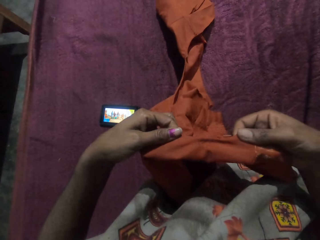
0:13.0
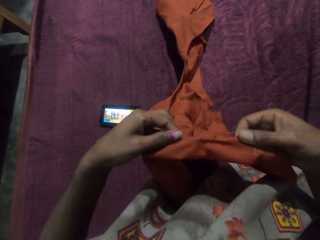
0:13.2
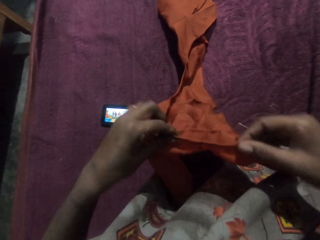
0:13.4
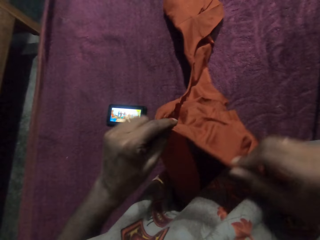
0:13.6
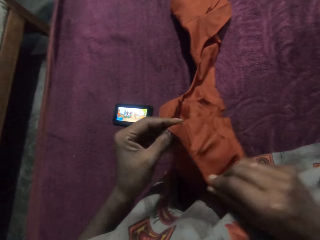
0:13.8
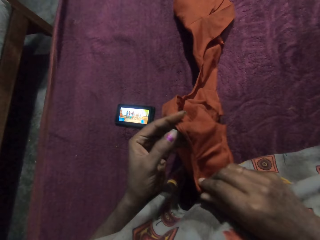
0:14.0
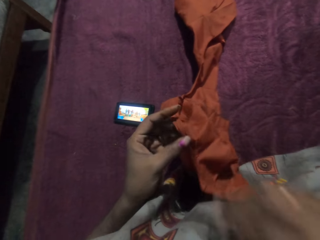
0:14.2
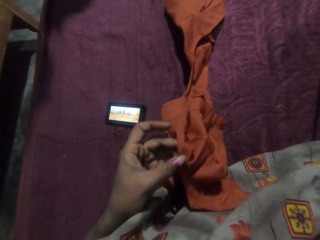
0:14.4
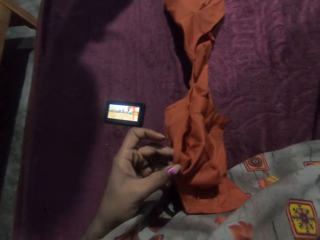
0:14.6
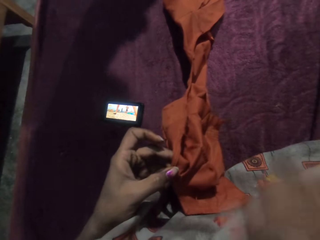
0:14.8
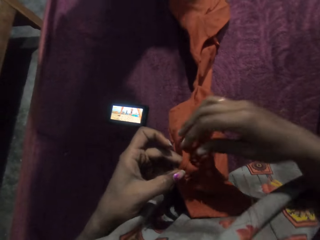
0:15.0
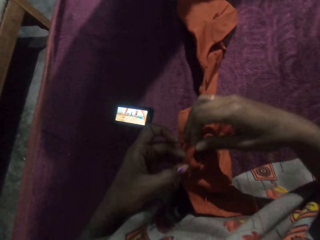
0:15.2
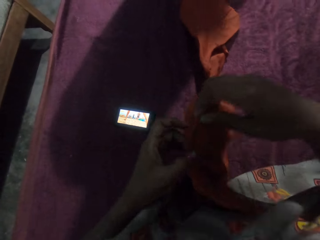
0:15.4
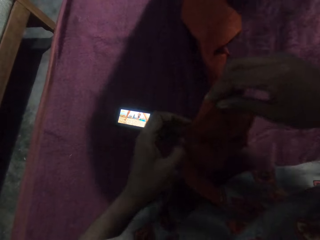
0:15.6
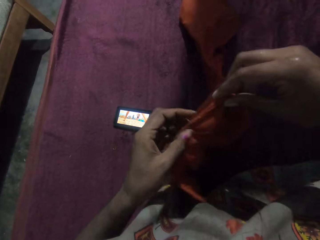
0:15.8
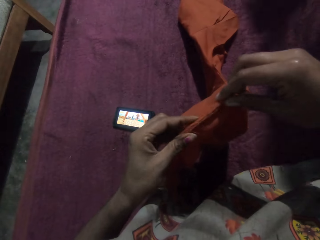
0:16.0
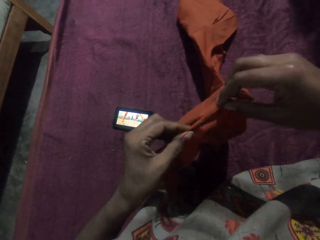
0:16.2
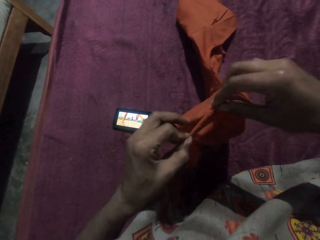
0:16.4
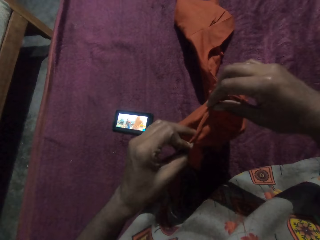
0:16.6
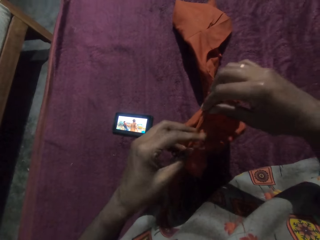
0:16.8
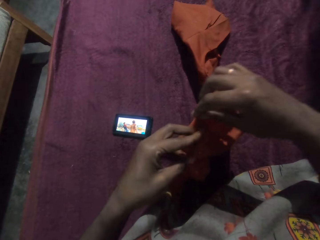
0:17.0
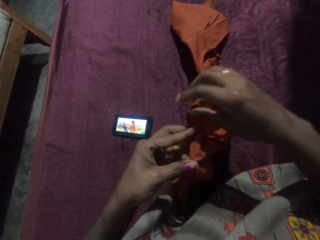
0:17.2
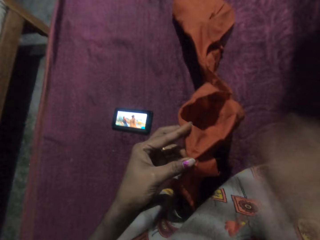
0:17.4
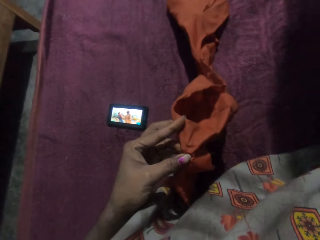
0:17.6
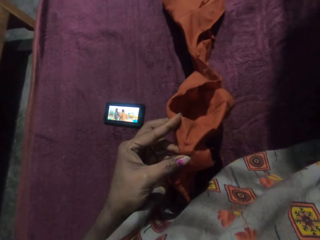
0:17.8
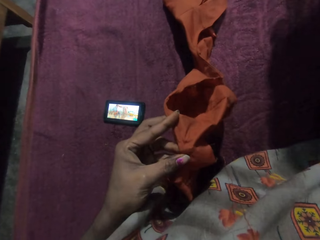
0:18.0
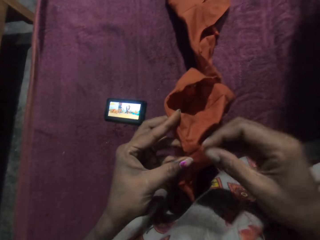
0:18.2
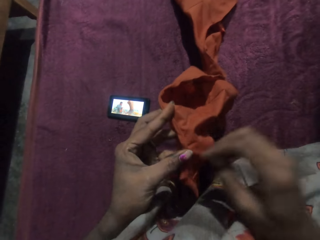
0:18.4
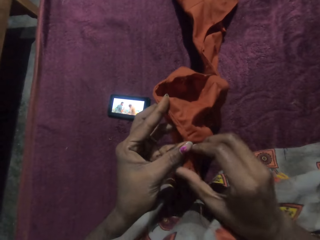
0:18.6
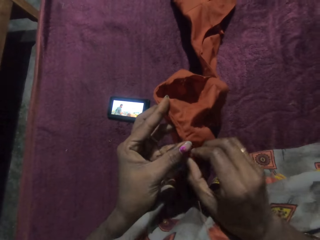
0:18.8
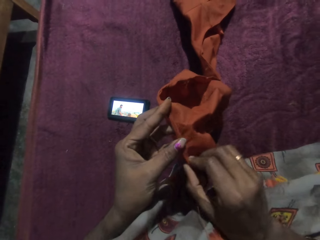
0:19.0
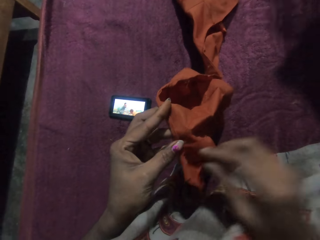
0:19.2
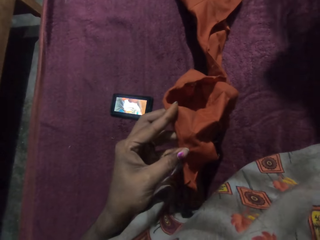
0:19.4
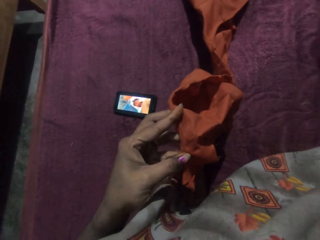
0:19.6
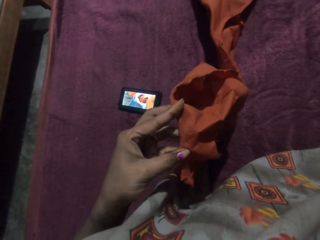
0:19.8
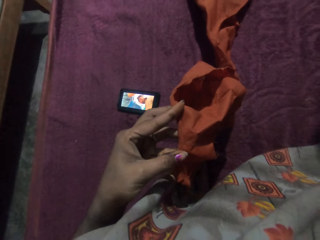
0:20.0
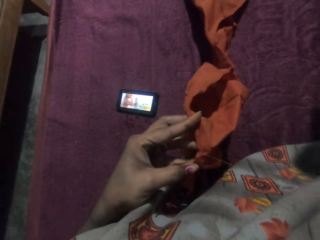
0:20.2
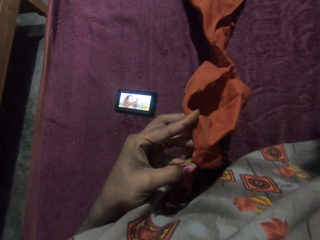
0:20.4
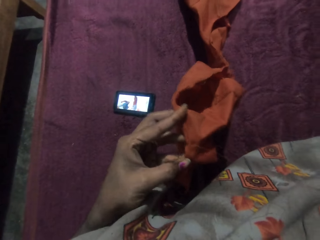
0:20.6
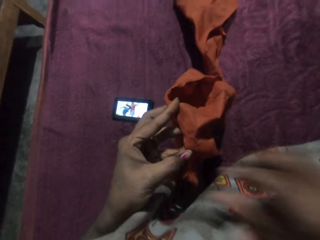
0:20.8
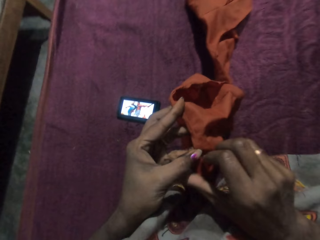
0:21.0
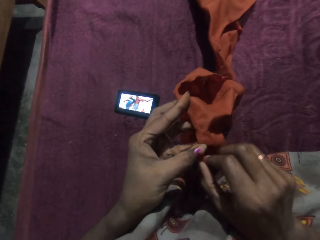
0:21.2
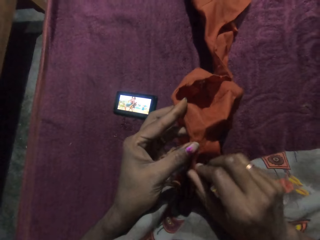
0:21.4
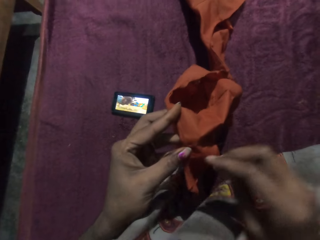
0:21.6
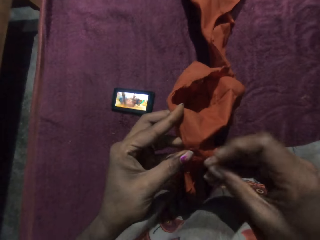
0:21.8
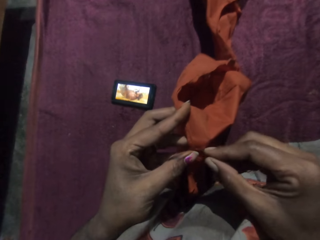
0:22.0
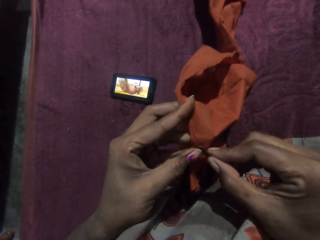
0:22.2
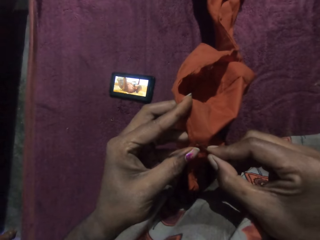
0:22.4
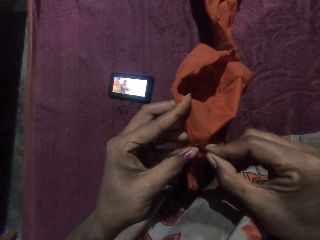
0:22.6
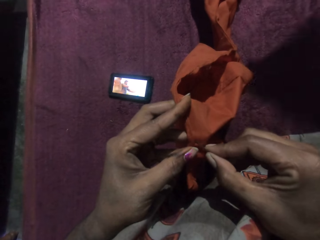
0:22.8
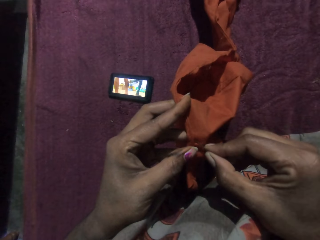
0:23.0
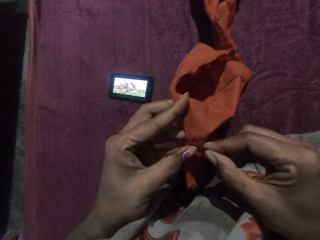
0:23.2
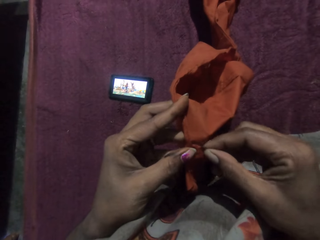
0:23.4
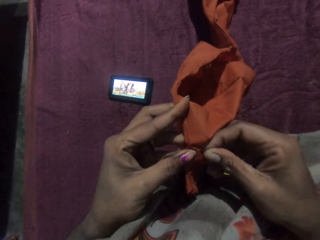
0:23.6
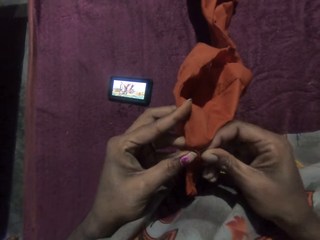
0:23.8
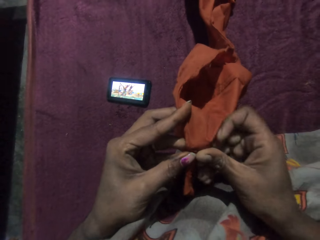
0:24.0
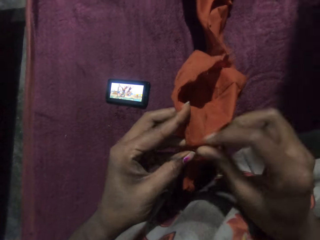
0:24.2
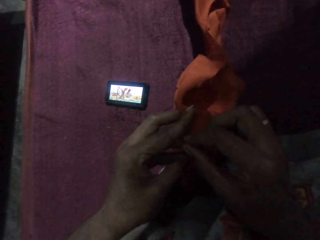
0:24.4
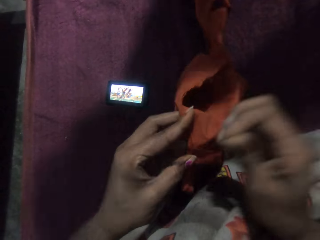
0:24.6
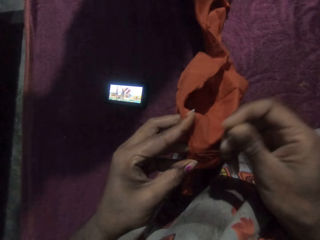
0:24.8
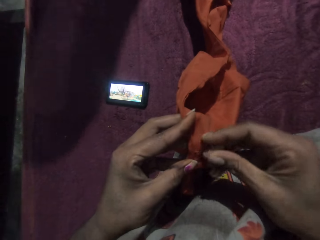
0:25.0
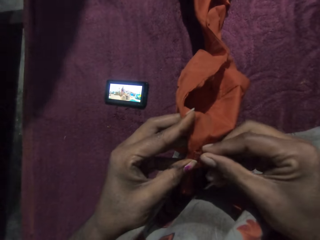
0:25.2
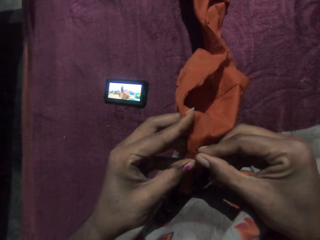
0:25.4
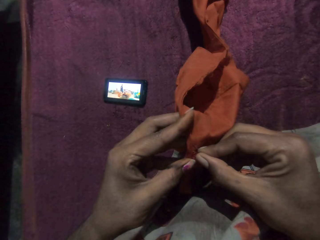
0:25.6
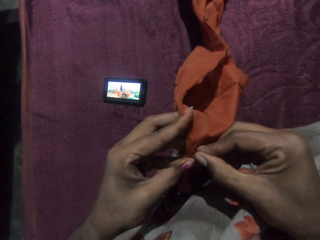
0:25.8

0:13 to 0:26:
The camera wearer puts the thread and the needle in her mouth with her right hand. She folds cloth. She adjusts the piece of cloth with both hands. She touches her mouth with her right hand. She sews cloth in the house. She adjusts the piece of cloth in her left hand with her right hand. She picks up the thread and the needle from her mouth with her right hand. She adjusts the piece of cloth in her left hand with her right hand. She sews the piece of cloth in her left hand with the needle and the thread in her right hand.

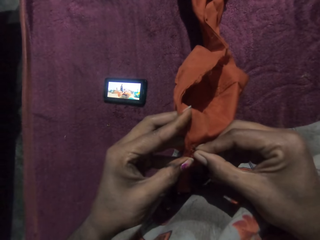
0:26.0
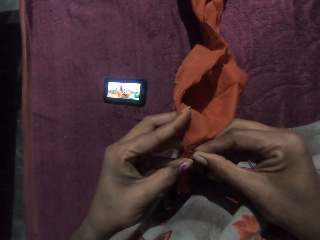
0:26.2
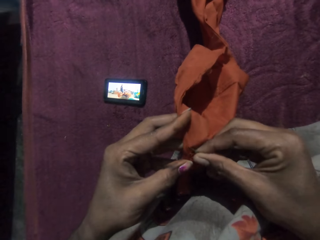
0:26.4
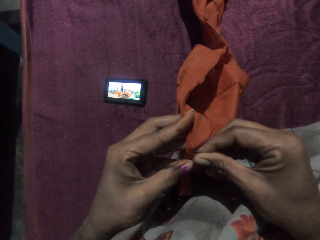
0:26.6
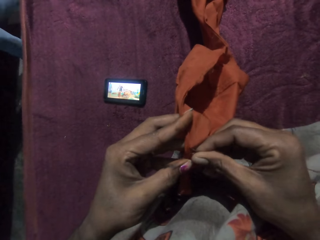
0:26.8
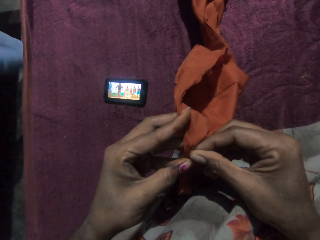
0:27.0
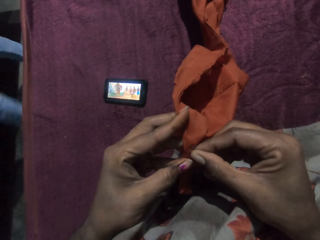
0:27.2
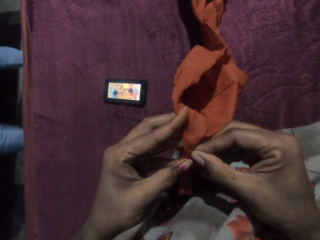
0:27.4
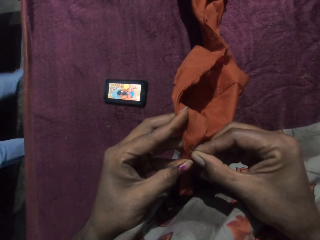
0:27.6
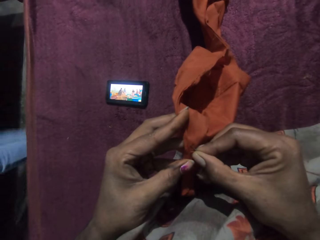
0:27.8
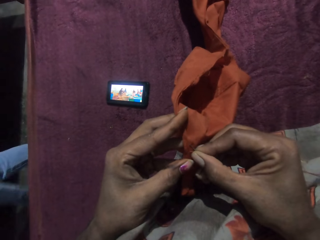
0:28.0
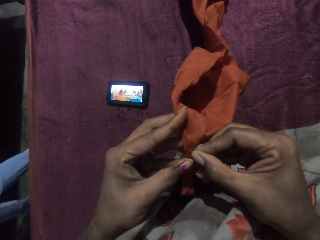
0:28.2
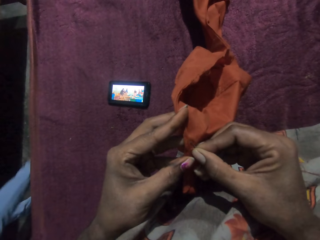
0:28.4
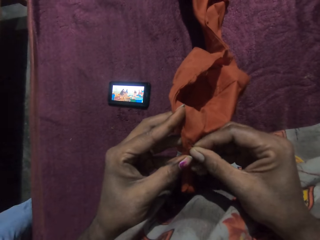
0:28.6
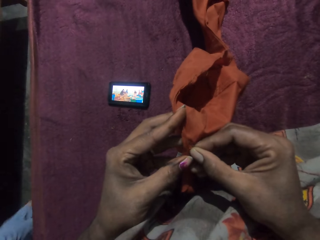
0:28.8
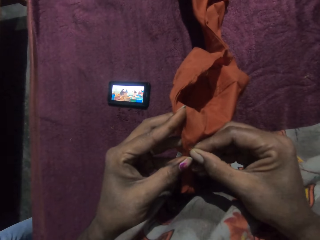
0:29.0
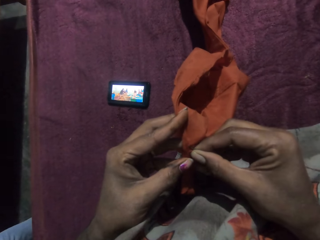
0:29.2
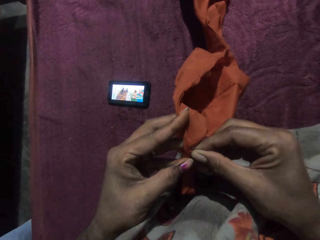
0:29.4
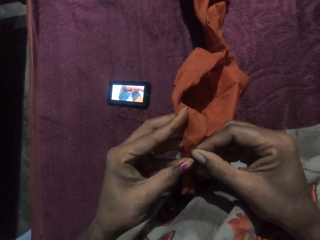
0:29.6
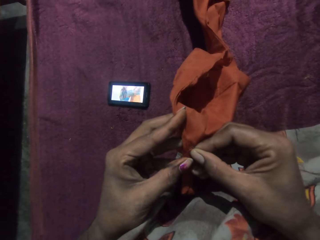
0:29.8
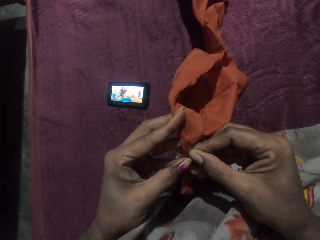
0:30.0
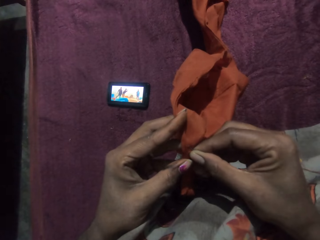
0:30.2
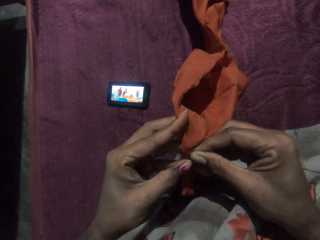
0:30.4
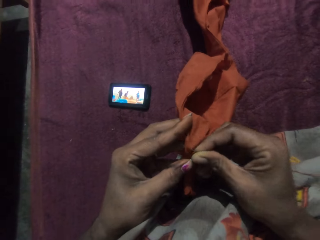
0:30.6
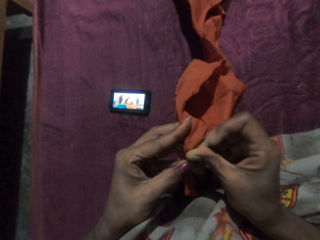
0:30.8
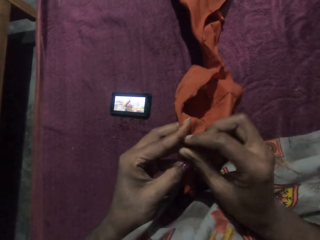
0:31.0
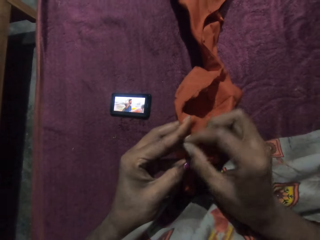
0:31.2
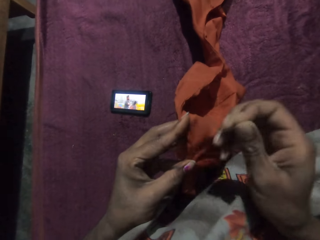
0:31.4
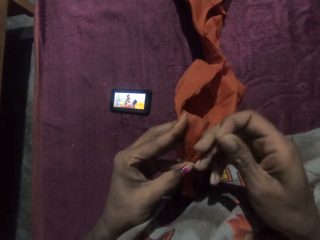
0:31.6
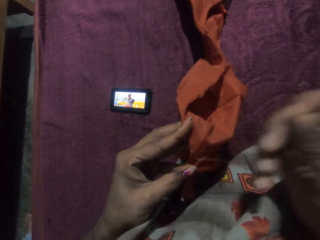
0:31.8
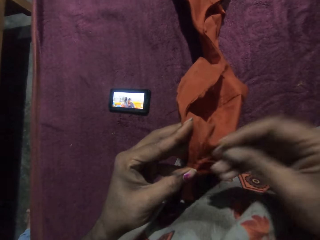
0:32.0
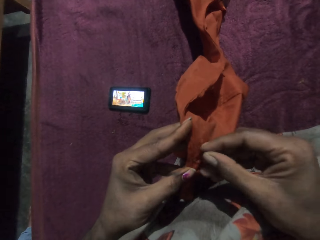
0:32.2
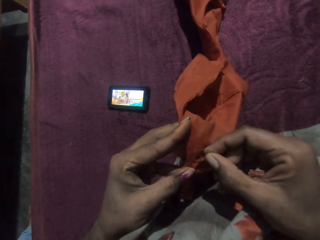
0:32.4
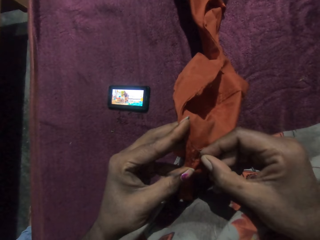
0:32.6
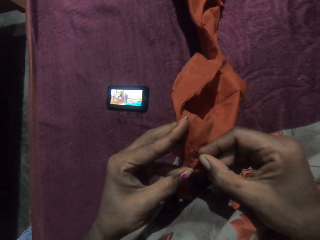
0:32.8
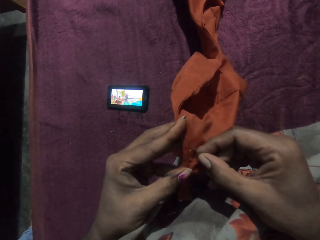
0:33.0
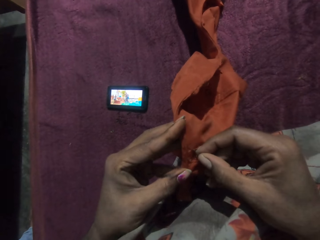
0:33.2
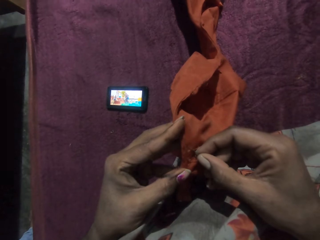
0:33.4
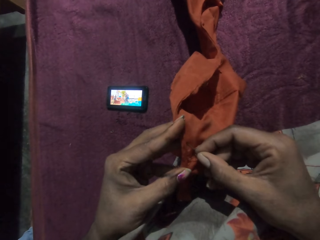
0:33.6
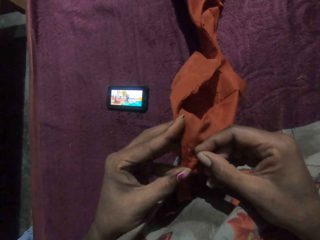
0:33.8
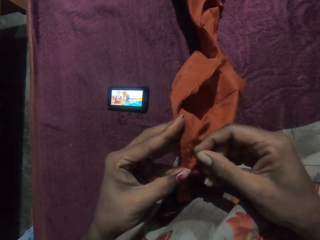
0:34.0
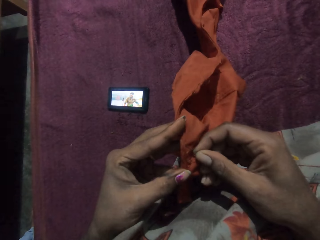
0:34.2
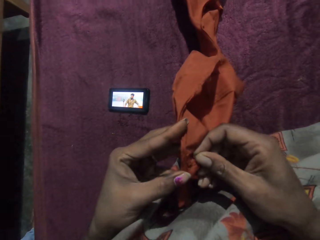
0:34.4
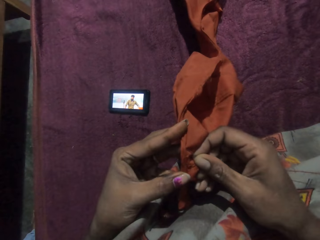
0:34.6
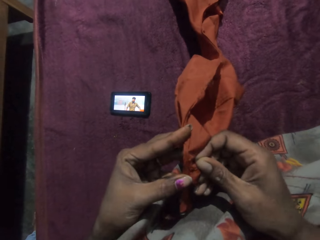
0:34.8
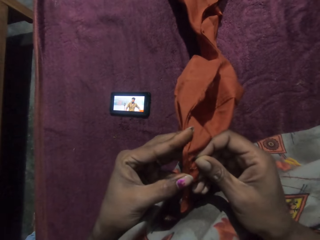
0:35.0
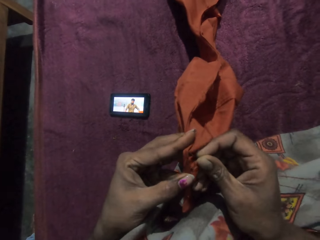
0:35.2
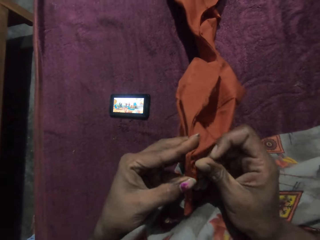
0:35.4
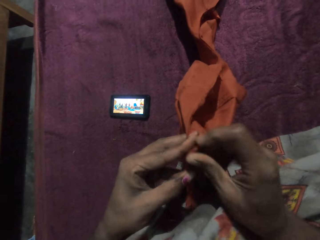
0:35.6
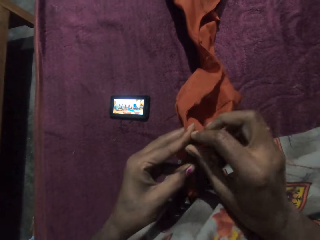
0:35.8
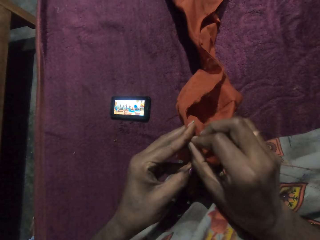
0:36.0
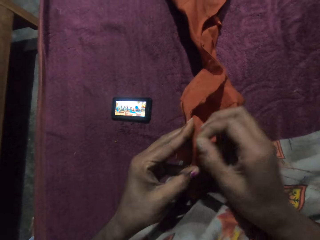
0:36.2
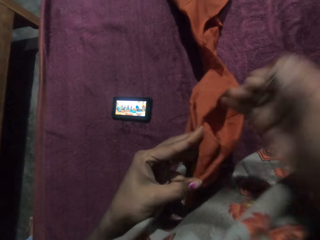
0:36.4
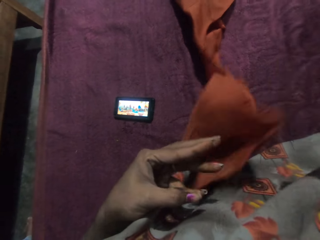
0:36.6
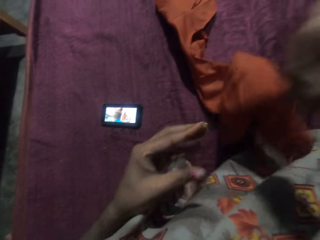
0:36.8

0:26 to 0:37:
A man walks past the camera wearer.
